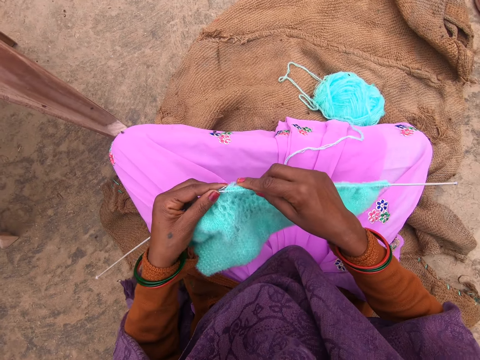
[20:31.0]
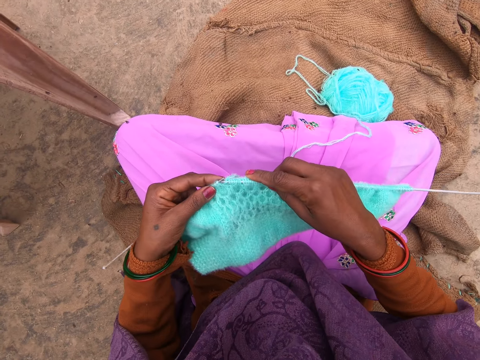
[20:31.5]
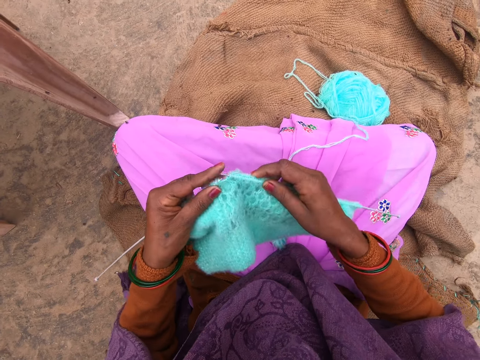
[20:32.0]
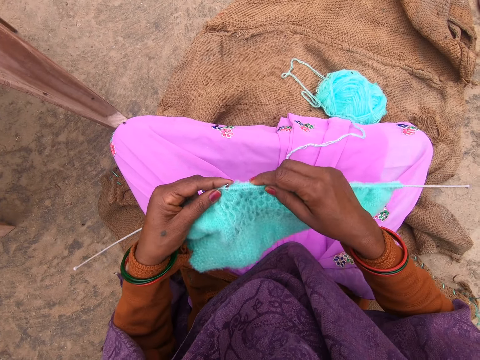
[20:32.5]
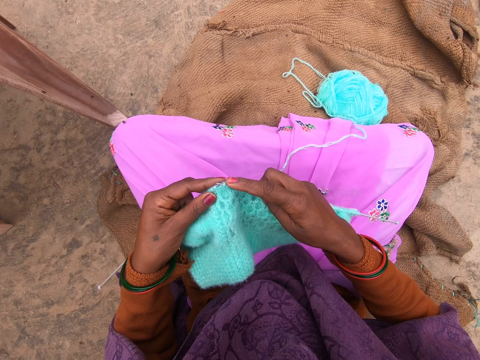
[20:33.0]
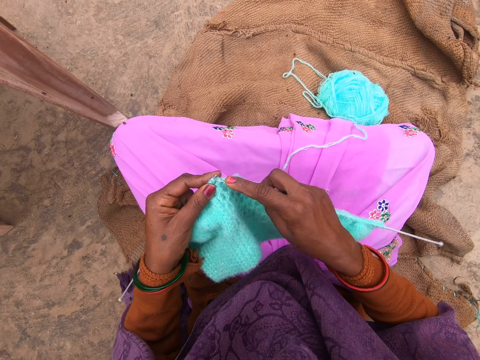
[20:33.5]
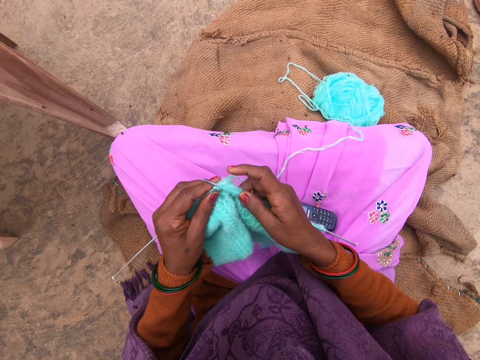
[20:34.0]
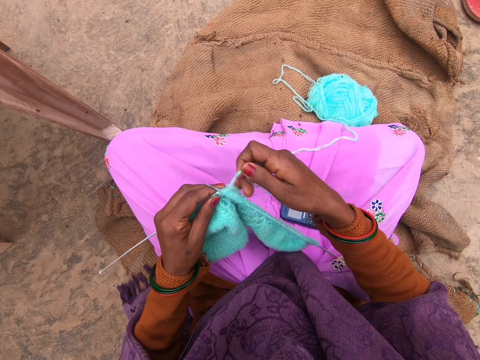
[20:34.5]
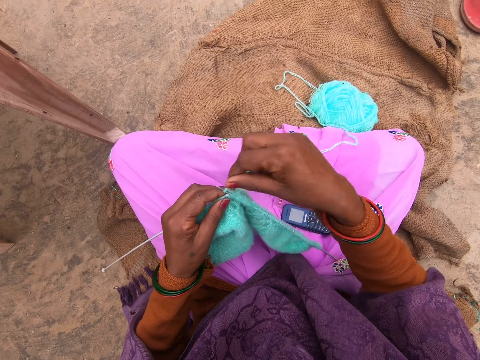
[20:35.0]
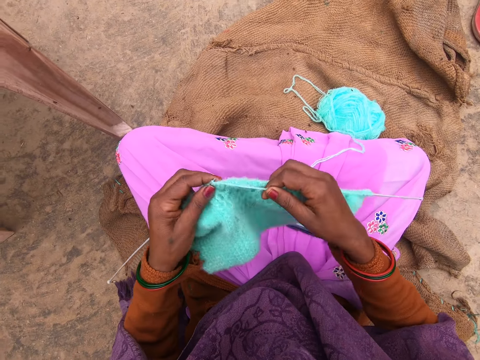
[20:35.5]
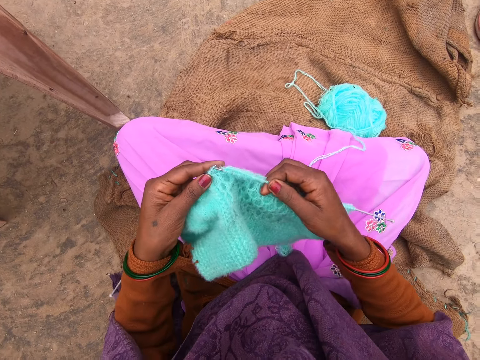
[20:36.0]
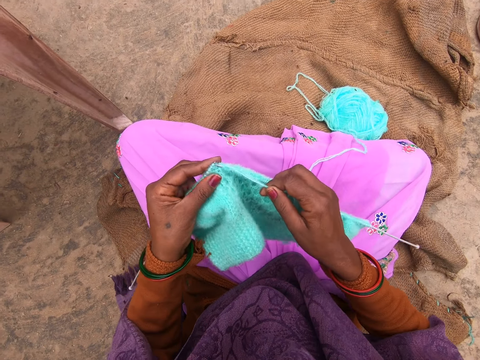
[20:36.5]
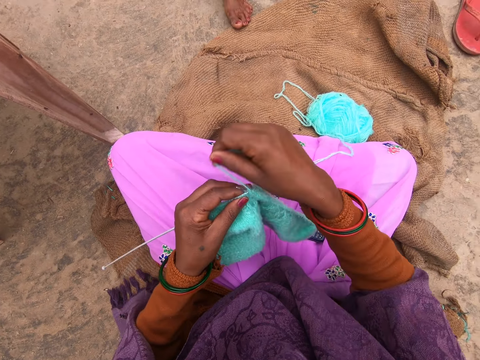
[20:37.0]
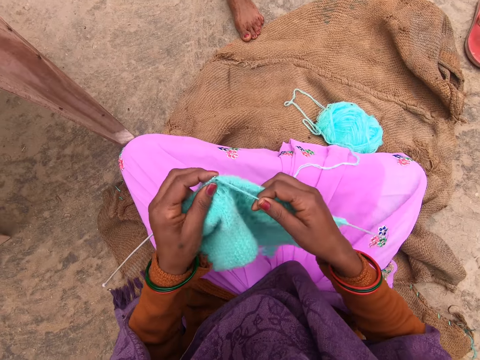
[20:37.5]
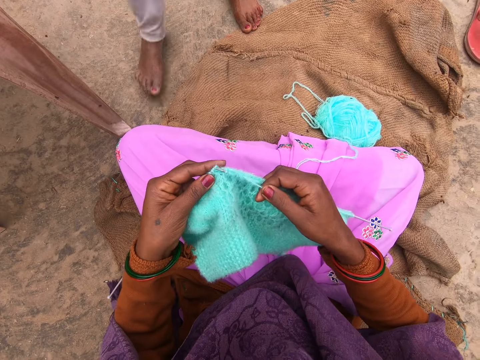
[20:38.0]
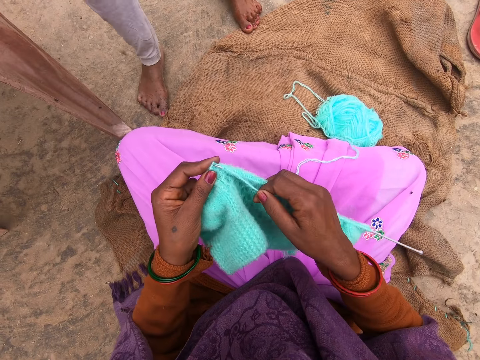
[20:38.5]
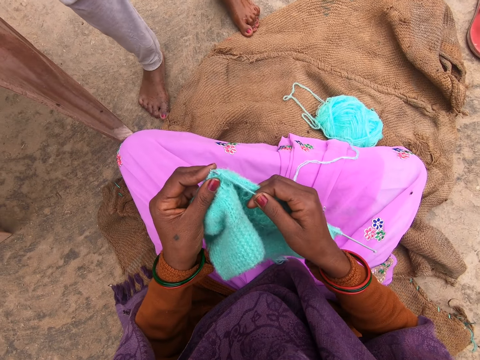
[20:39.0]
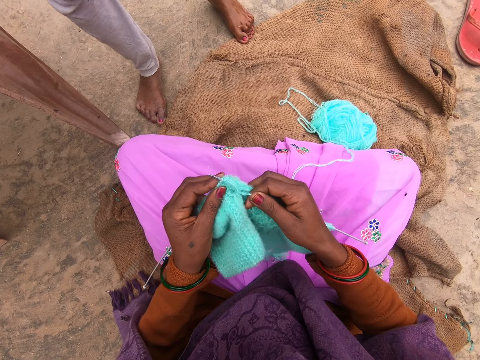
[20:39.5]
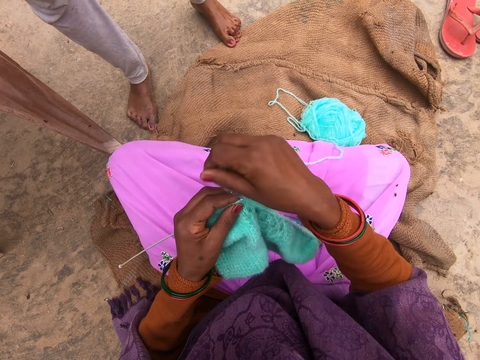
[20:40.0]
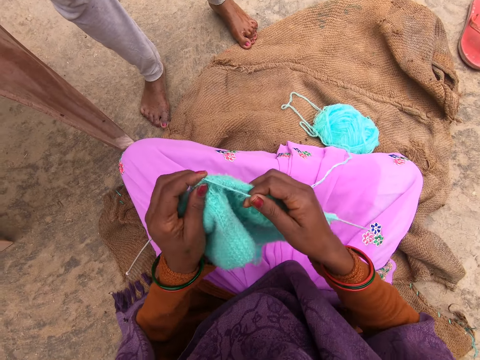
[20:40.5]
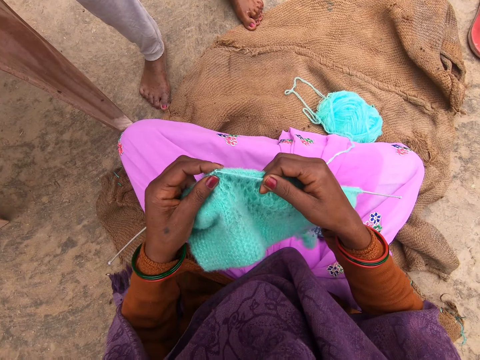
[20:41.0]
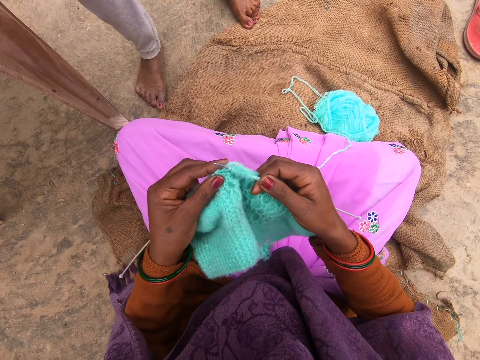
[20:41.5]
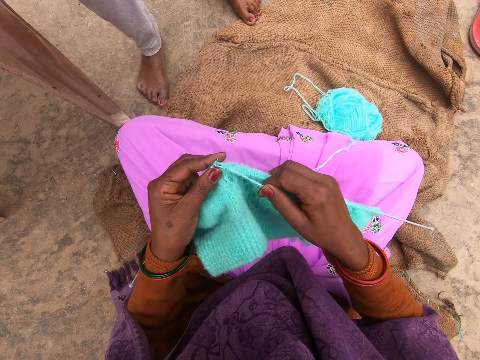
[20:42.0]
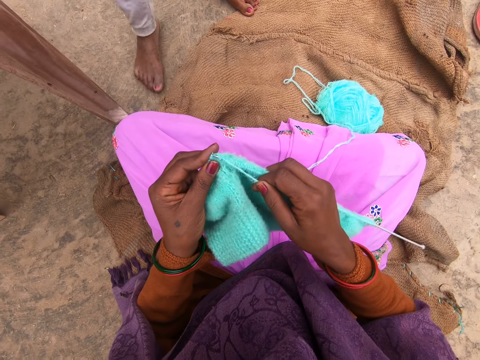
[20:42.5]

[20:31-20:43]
The camera wearer knits a fabric using knitting needles. They adjust a yarn on a knitting needle. They knit the fabric using the knitting needles. They adjust the yarn on the knitting needle. A person walks towards the camera wearer. The camera wearer knits the fabric using the knitting needles. The person stands before the camera wearer. The camera wearer adjusts the yarn on the knitting needle. They knit the fabric using the knitting needles.

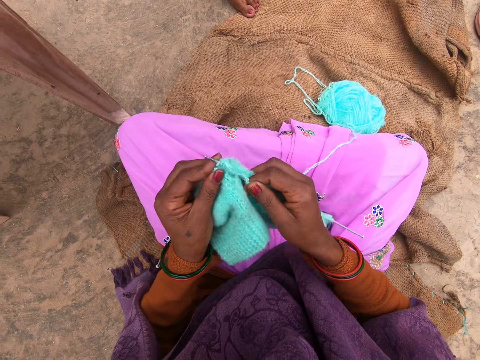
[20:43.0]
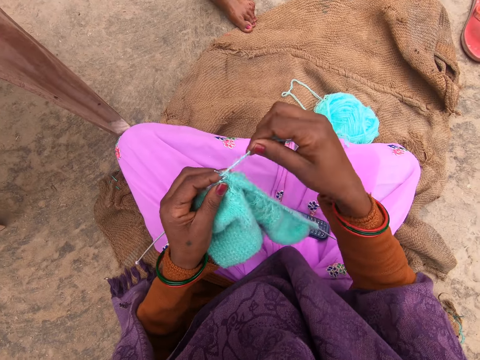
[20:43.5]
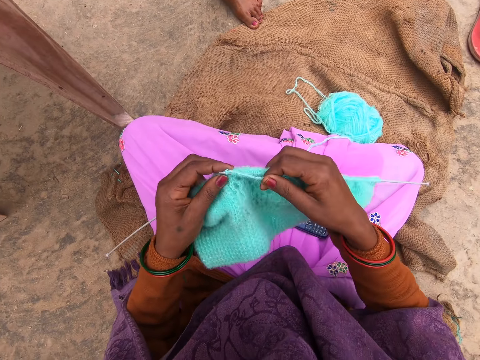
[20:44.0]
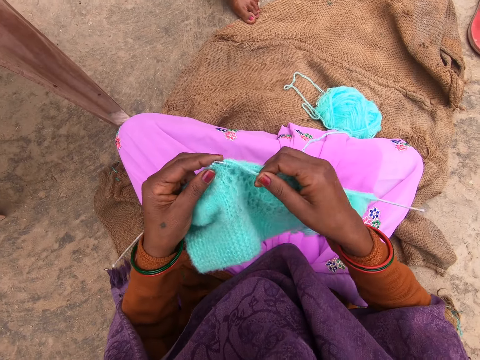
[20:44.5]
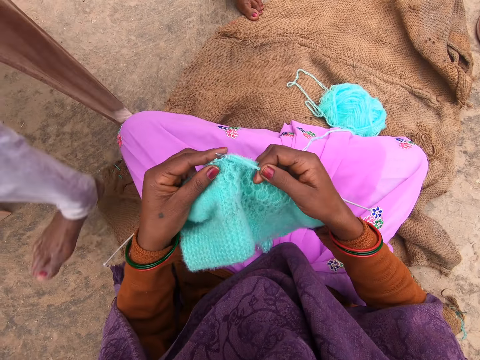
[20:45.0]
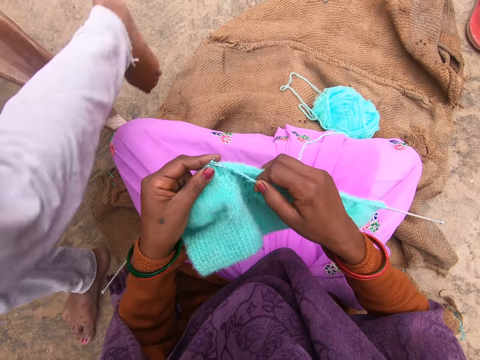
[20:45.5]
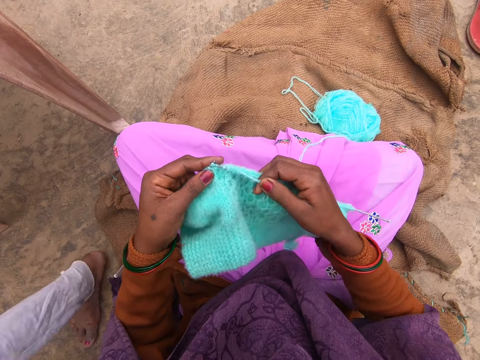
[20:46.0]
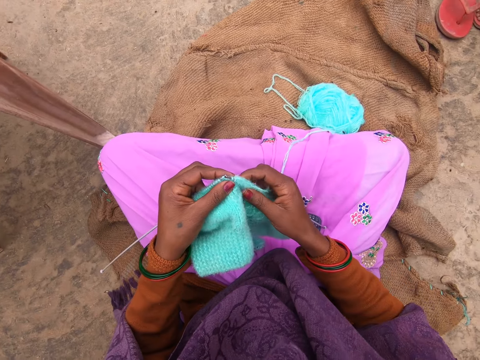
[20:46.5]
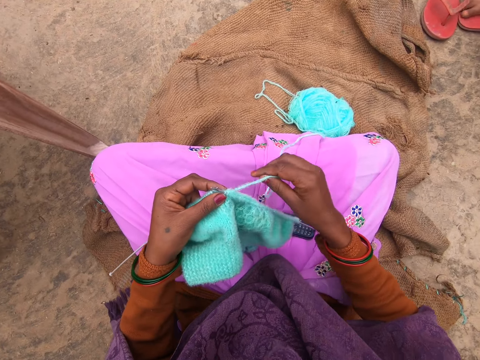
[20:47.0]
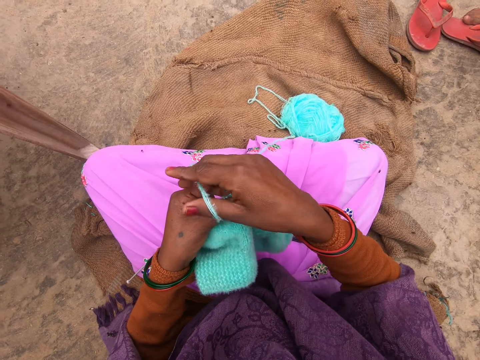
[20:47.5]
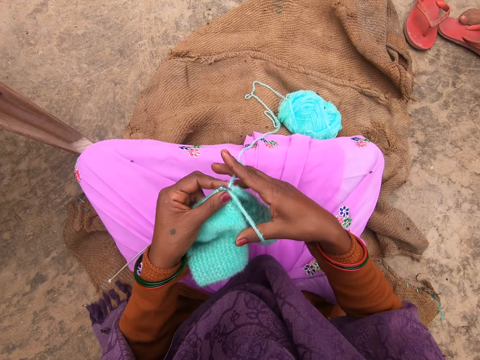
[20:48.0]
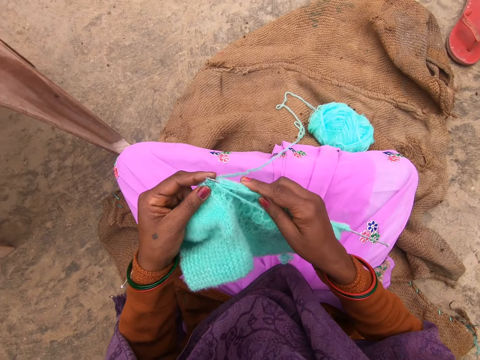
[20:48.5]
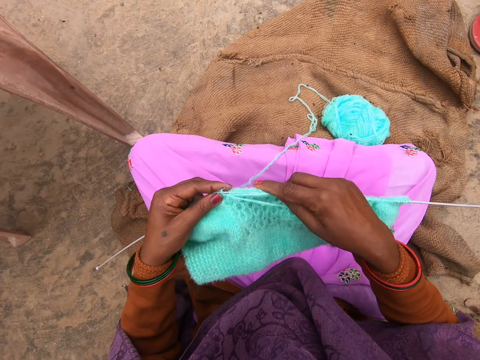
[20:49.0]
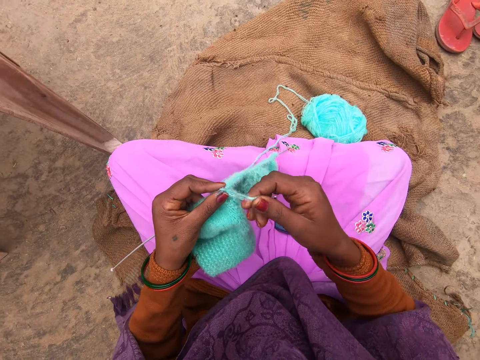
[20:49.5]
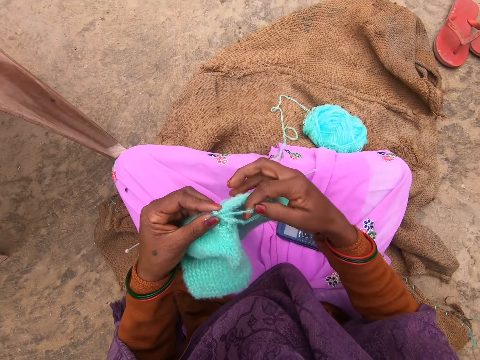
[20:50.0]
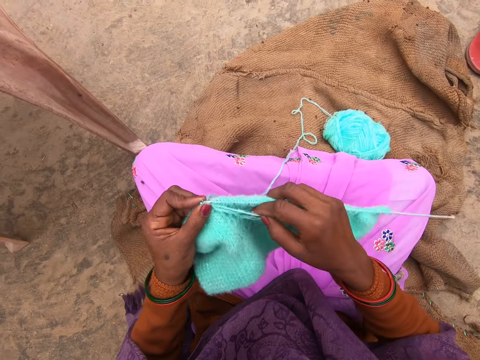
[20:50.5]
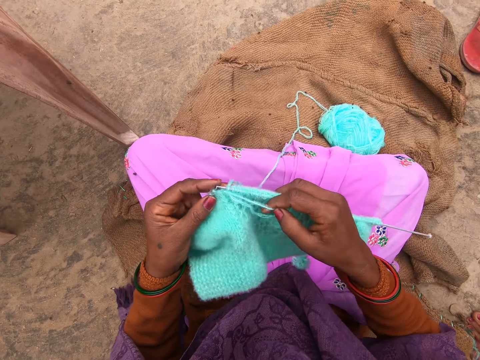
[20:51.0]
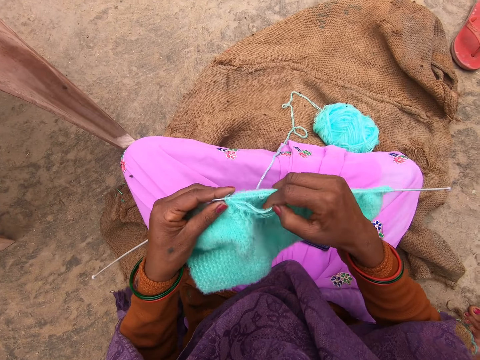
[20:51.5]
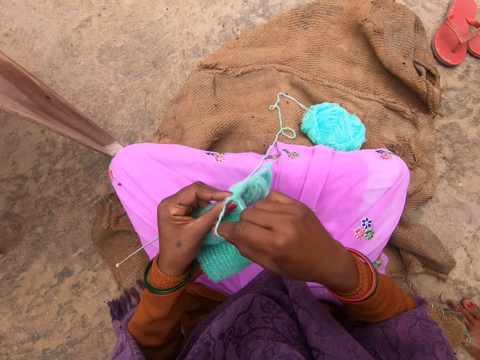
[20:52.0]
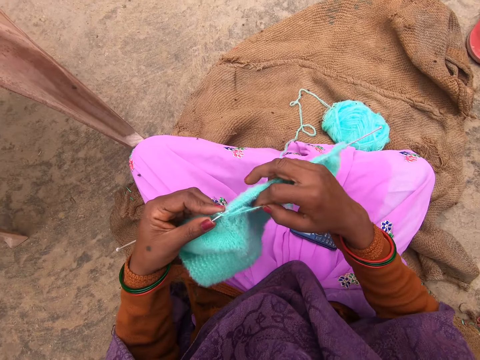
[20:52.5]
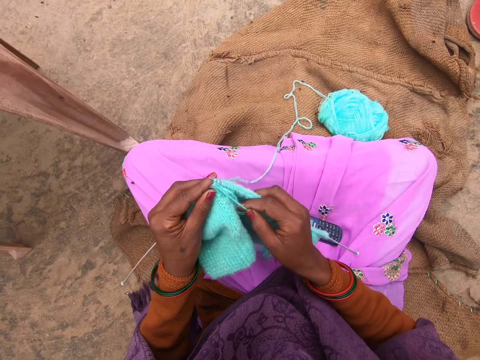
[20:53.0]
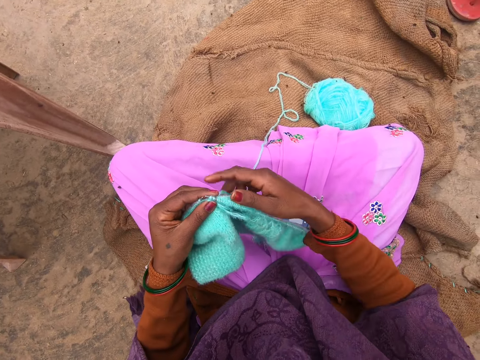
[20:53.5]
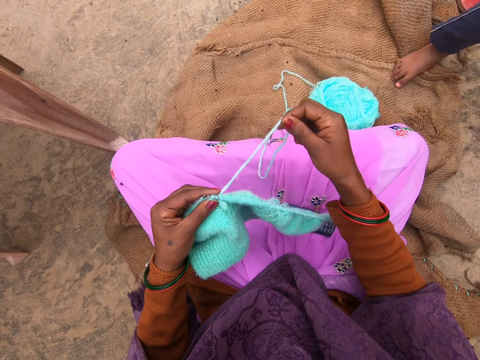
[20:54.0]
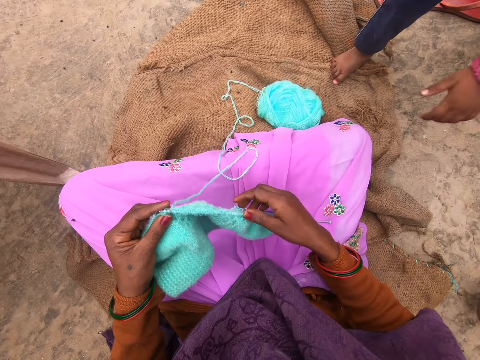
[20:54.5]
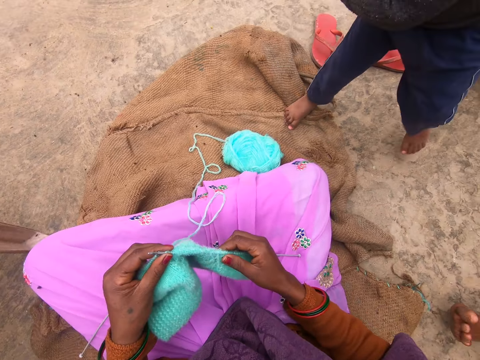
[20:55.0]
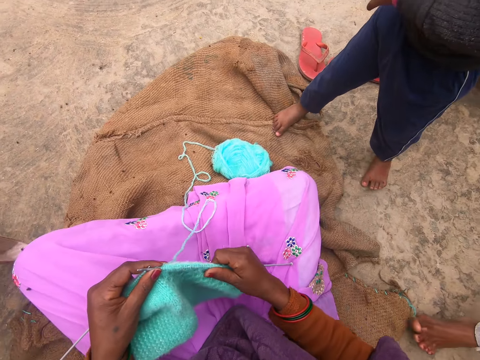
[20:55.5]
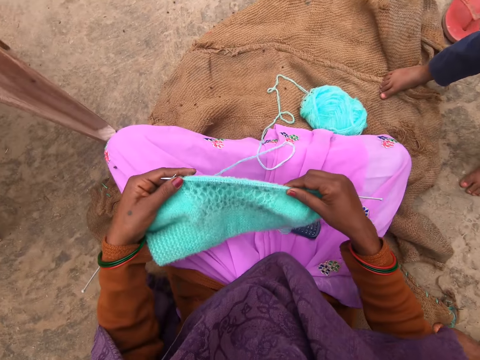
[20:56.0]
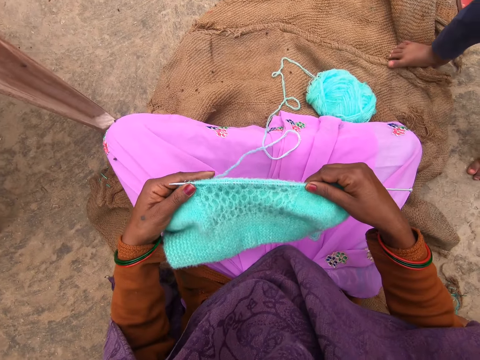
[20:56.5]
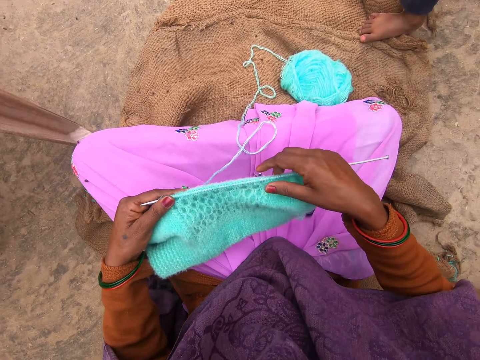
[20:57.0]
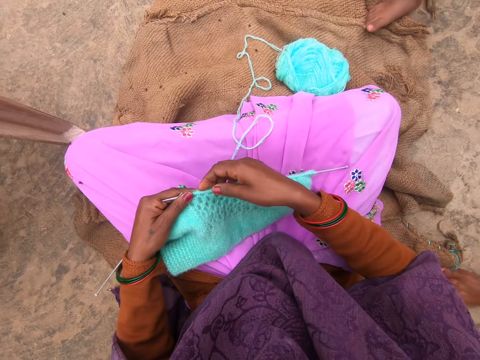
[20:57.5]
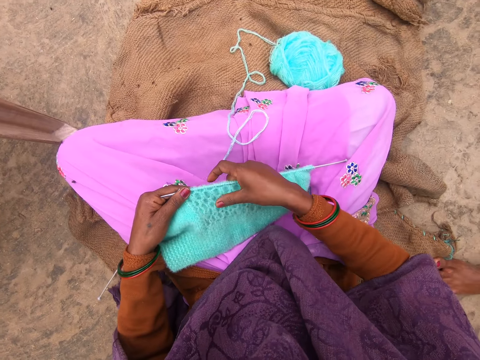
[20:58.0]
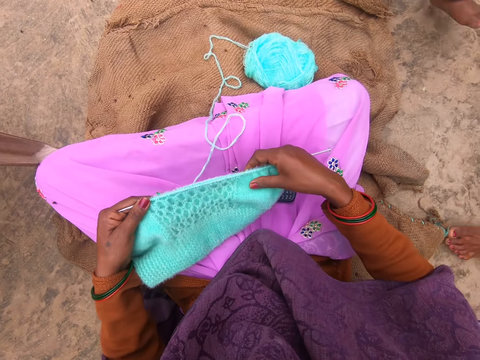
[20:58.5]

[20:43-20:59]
The camera wearer adjusts a yarn on a knitting needle. They knit a fabric using knitting needles. A person passes next to the camera wearer. The camera wearer adjusts the yarn on the knitting needle. They knit the fabric using the knitting needles. They adjust the yarn on the knitting needle. They knit the fabric using the knitting needles. They adjust the yarn on the knitting needle. They knit the fabric using the knitting needles. They adjust the yarn. Another person walks towards the camera wearer. The camera wearer adjusts the fabric. They converse with the other person. The other person stands before the camera wearer.
